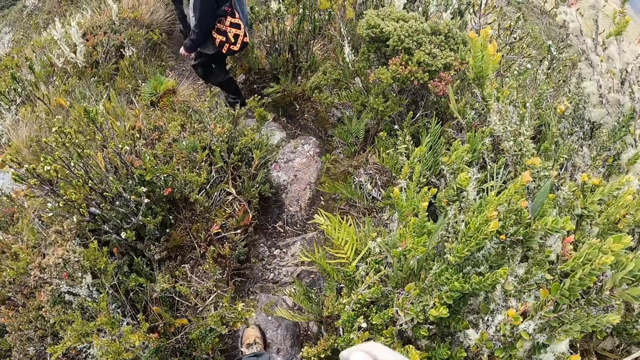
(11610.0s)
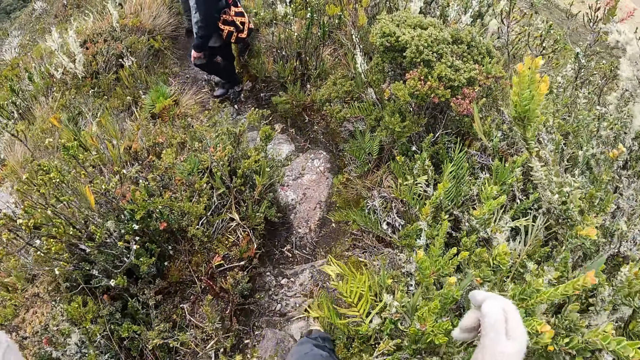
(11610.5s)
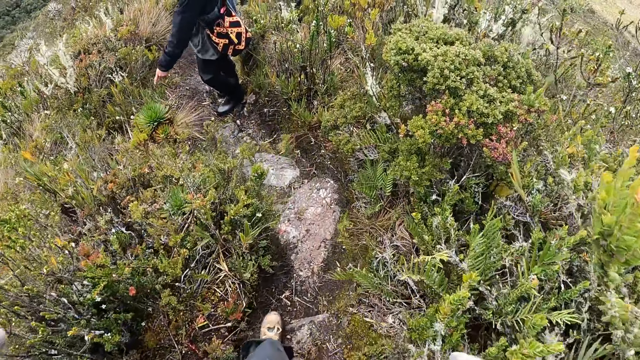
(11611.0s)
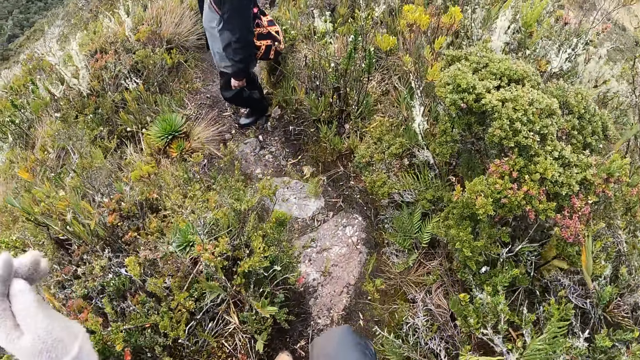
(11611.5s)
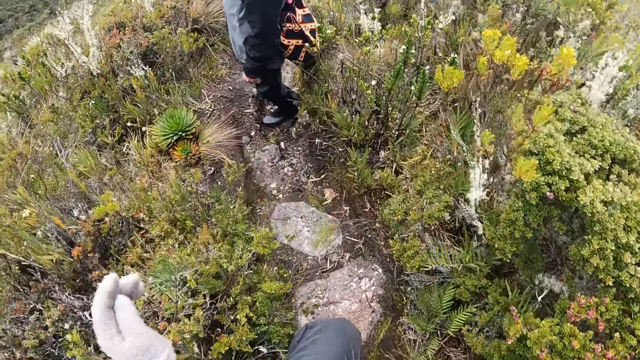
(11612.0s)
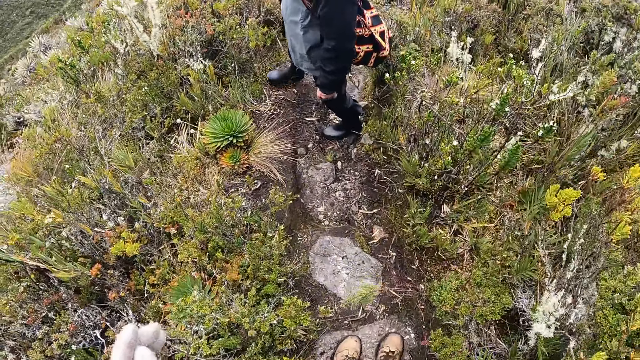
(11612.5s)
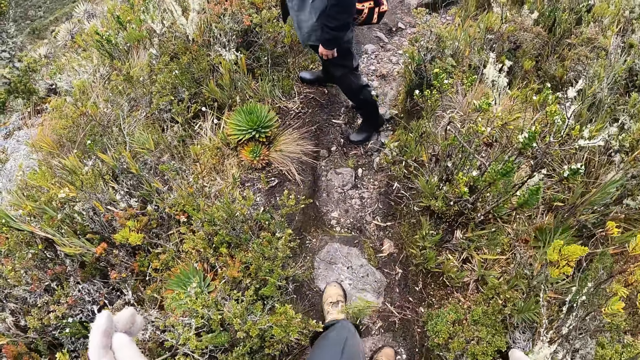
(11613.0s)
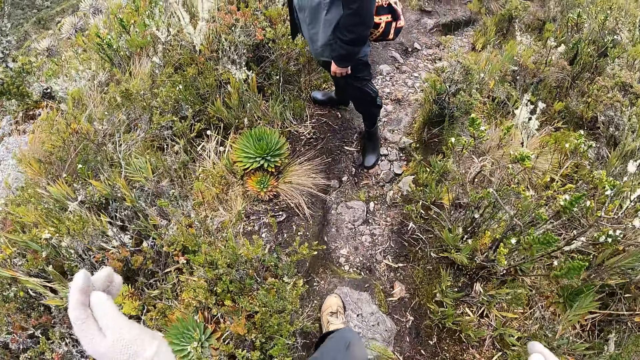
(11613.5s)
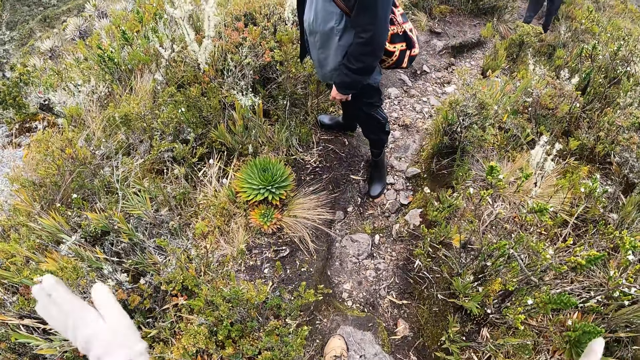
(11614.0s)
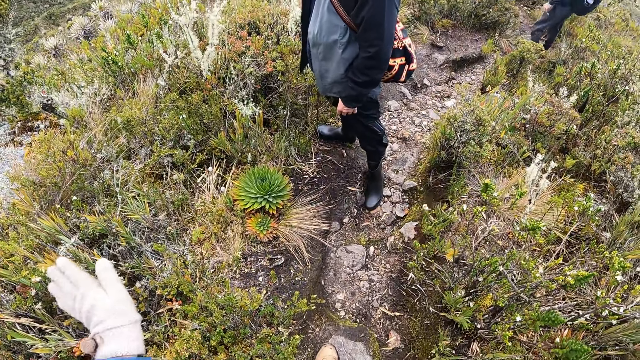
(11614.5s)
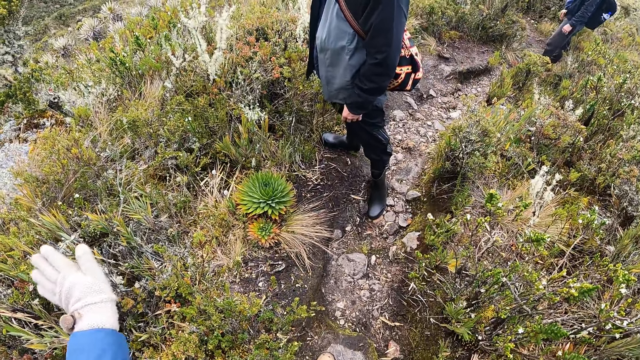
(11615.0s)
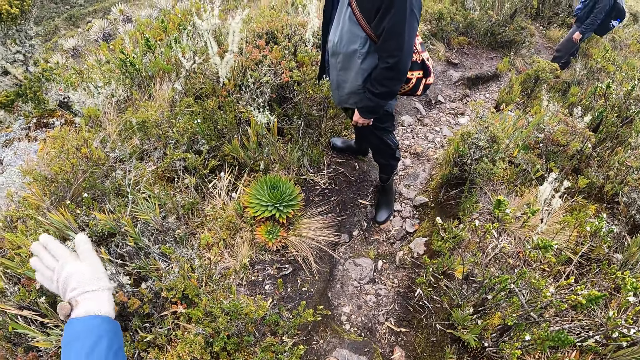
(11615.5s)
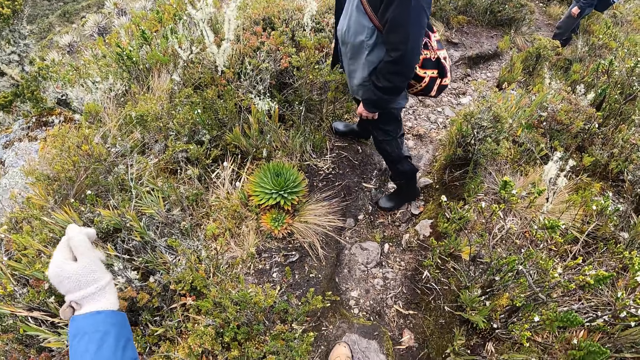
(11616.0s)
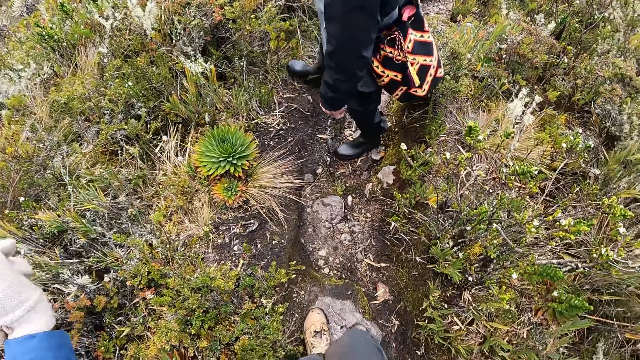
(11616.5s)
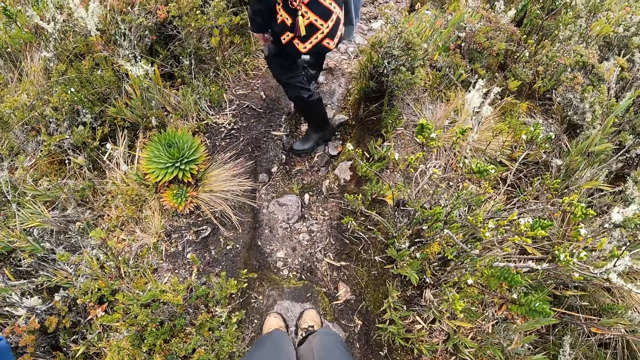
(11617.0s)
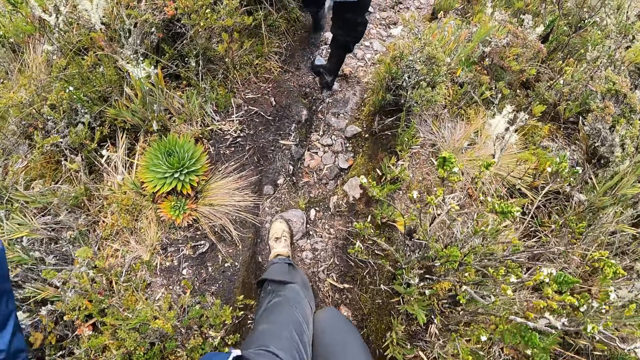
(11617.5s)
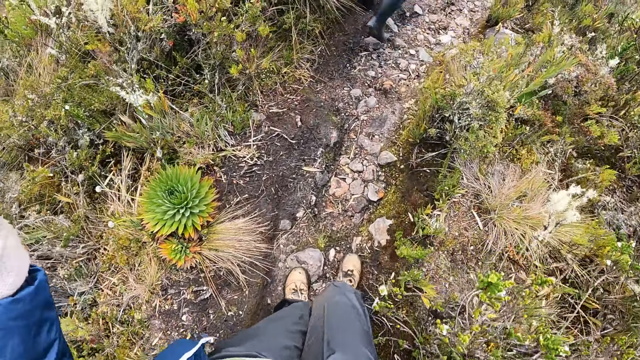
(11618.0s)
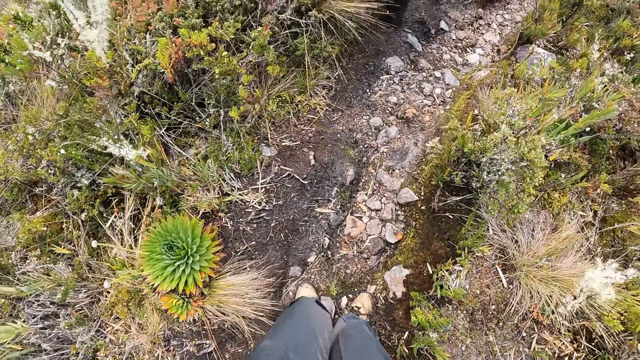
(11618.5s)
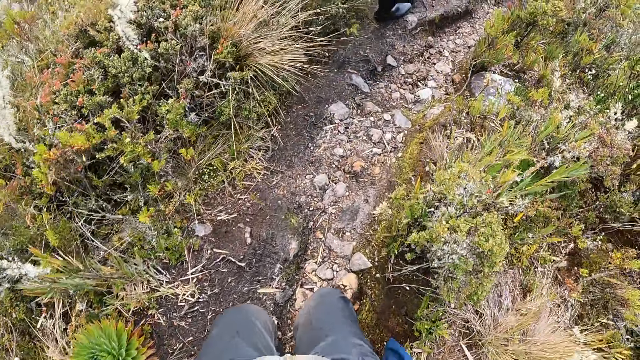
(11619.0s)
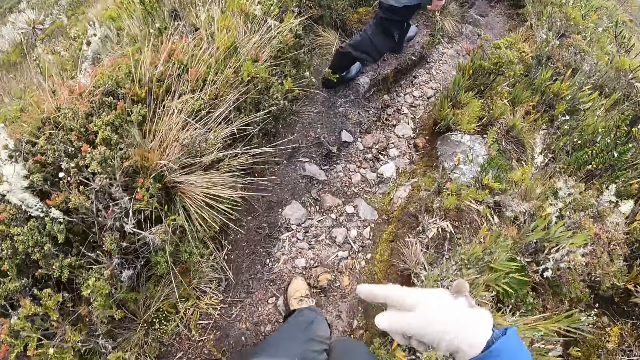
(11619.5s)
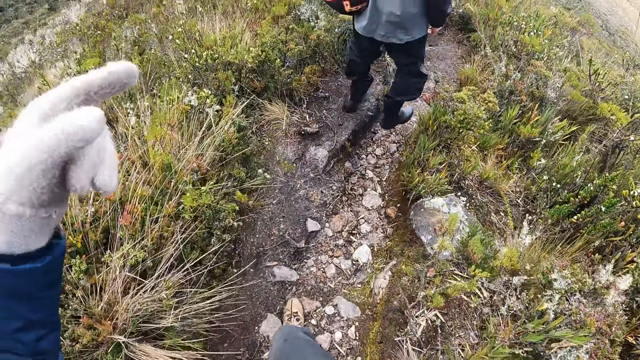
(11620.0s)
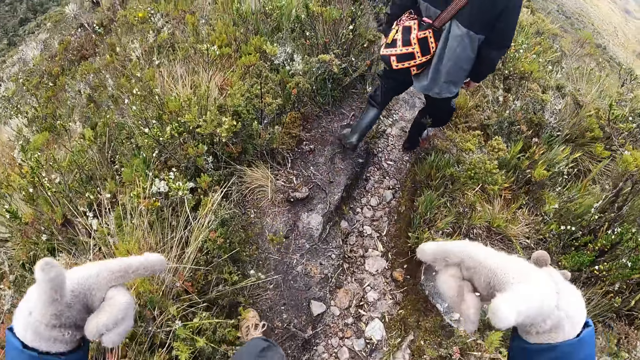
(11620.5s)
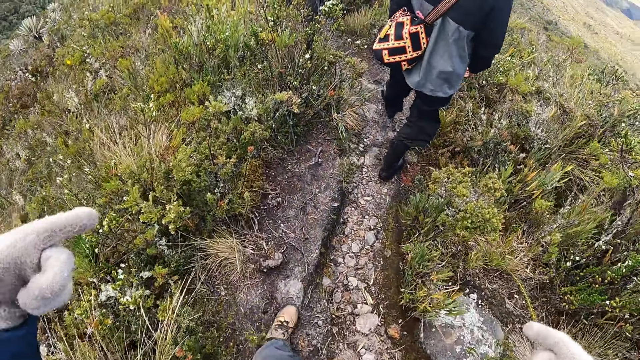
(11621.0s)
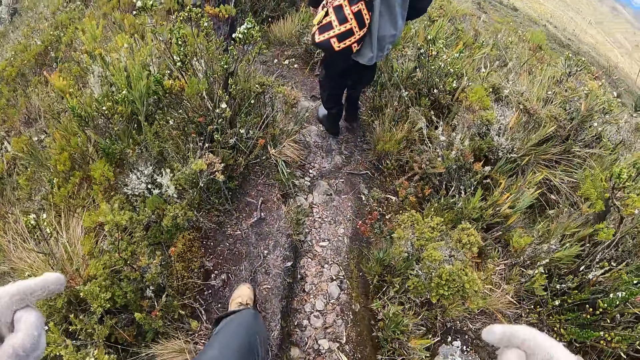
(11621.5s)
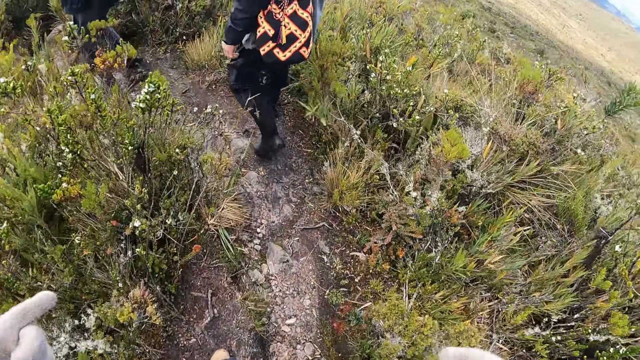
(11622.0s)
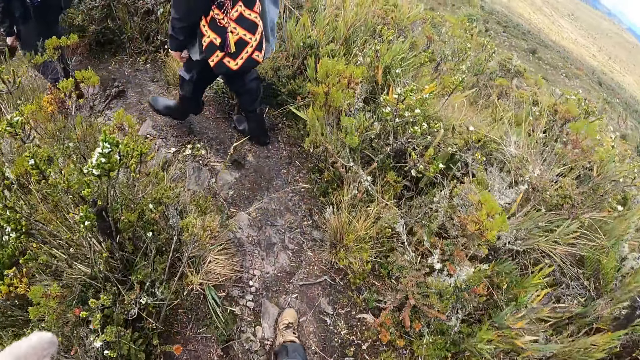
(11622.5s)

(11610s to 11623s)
The camera wearer interacts with a man on the hill. They make a gesture with both hands. They walk down the hill. The man walks ahead of the camera wearer on the hill.

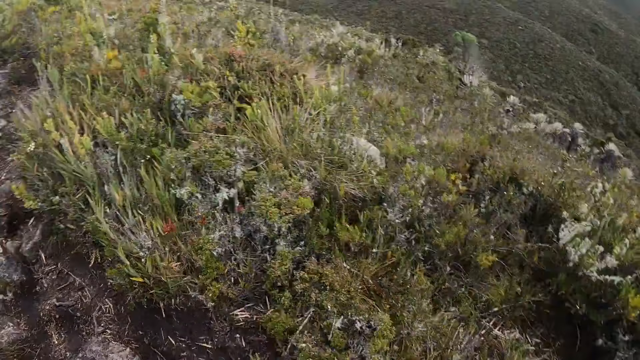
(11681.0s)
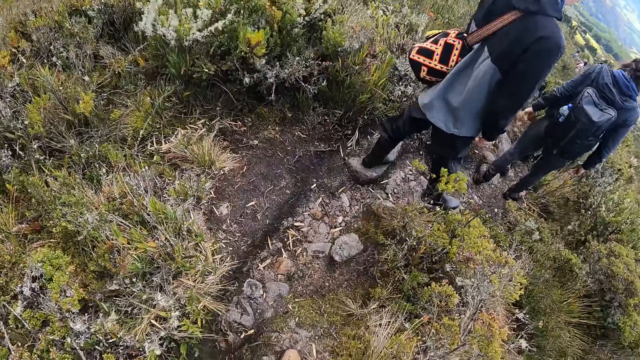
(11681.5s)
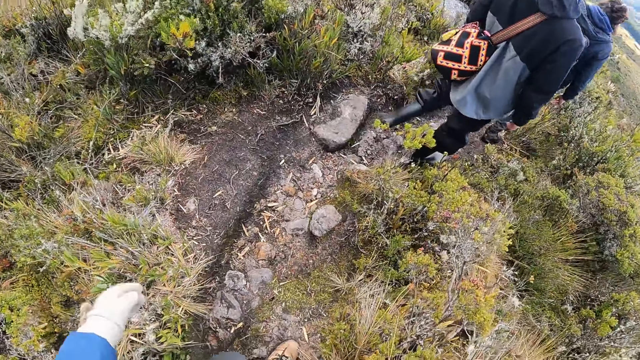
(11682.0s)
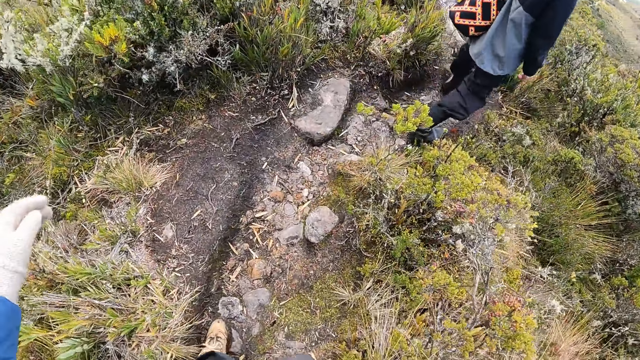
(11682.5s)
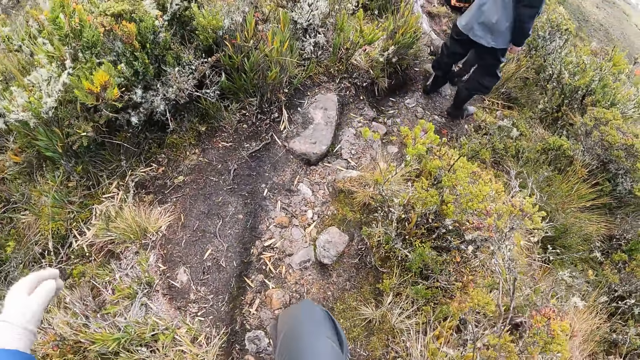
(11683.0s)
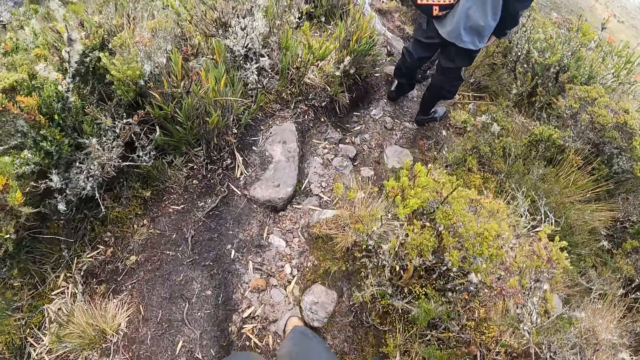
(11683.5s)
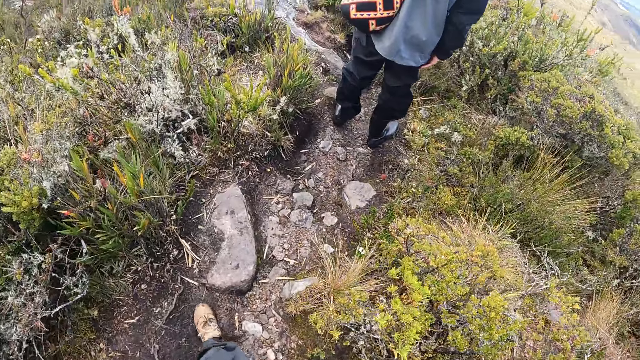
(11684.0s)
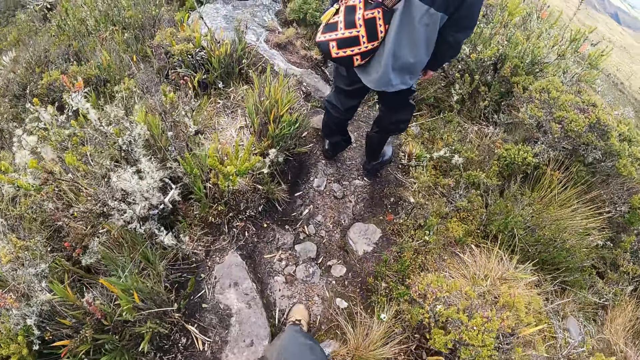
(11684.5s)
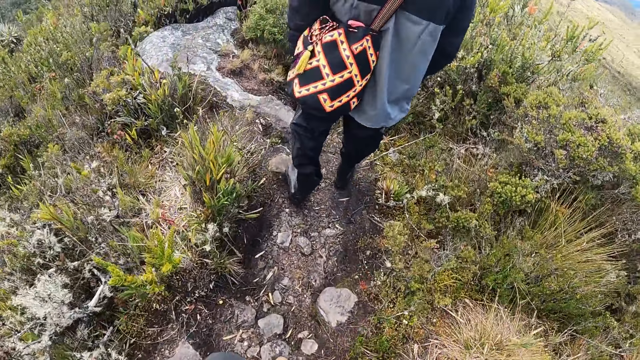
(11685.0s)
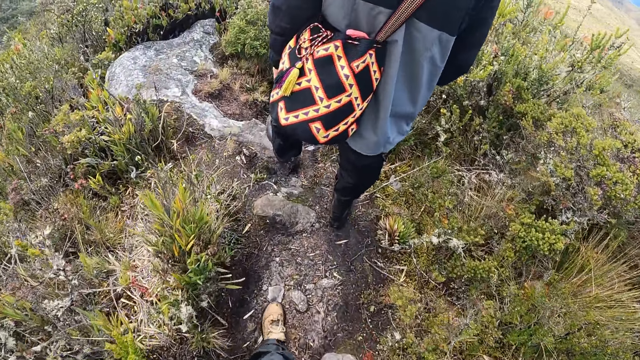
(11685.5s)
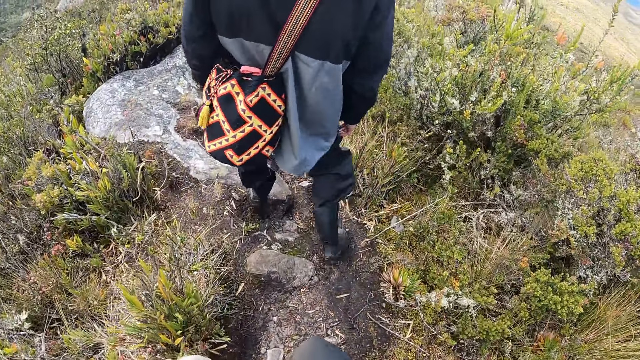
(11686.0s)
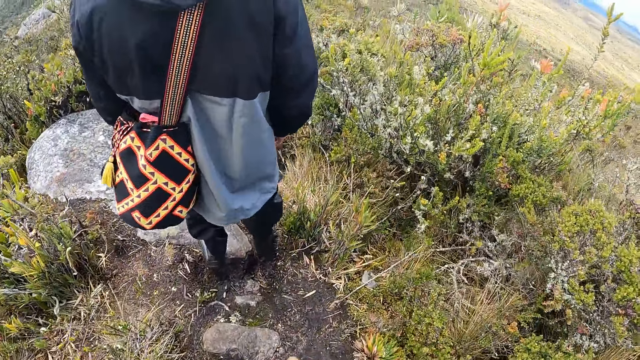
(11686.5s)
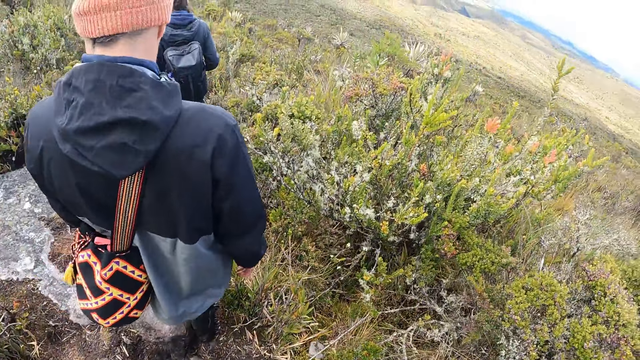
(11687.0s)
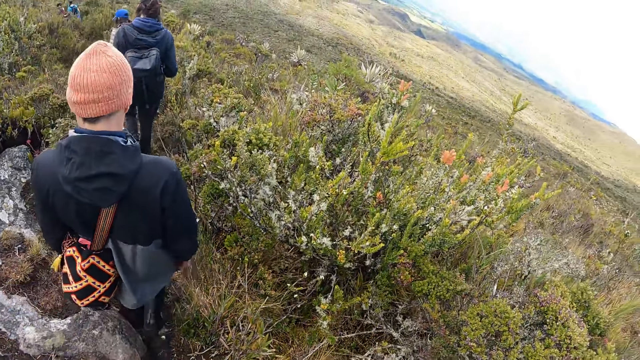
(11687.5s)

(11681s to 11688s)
The camera wearer walks on the stepped pathway with the group of people.
